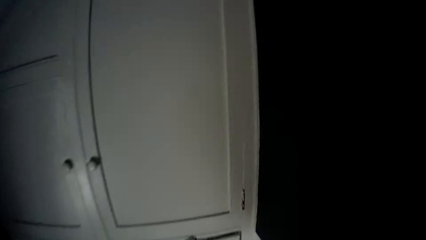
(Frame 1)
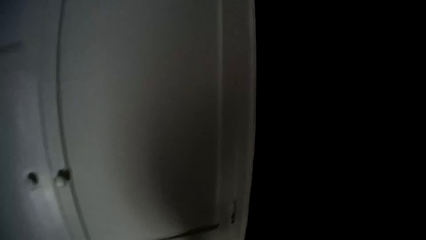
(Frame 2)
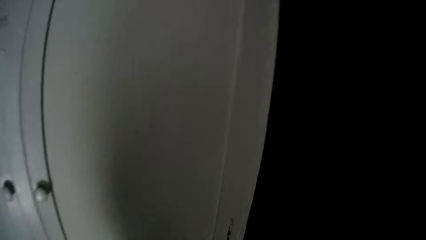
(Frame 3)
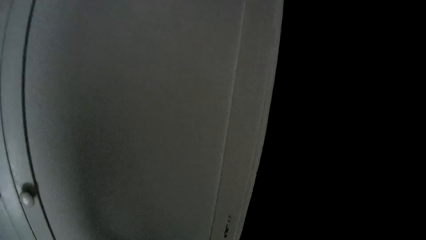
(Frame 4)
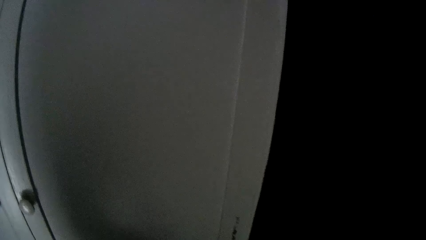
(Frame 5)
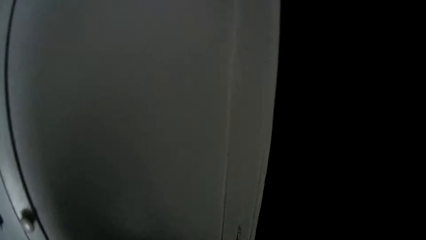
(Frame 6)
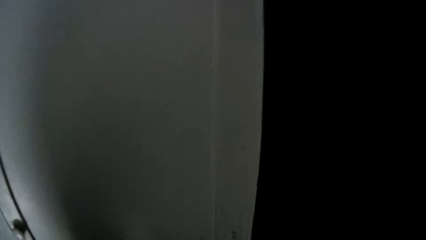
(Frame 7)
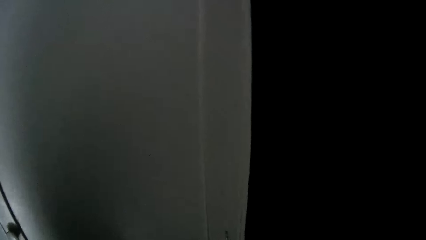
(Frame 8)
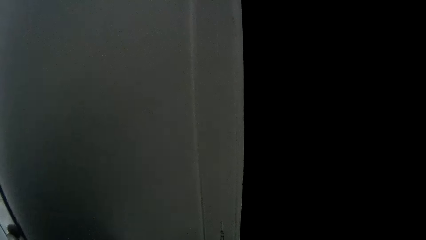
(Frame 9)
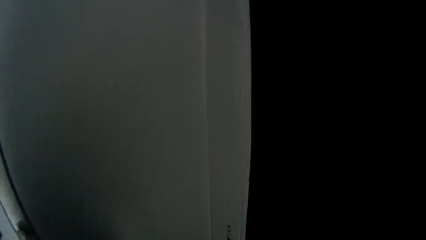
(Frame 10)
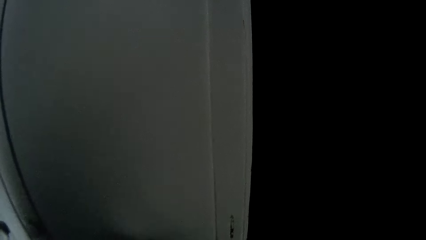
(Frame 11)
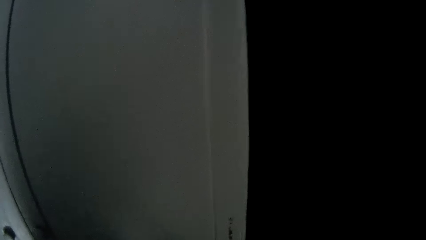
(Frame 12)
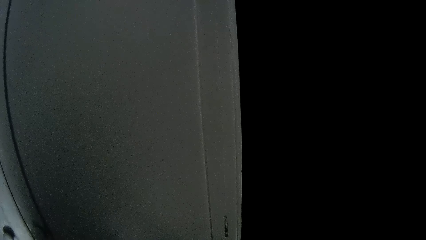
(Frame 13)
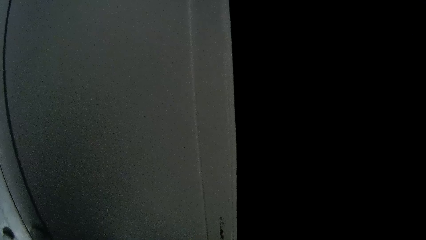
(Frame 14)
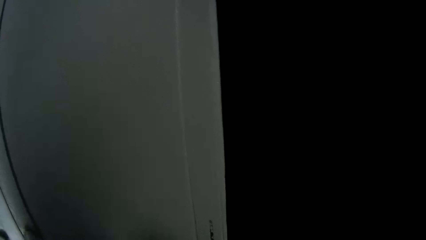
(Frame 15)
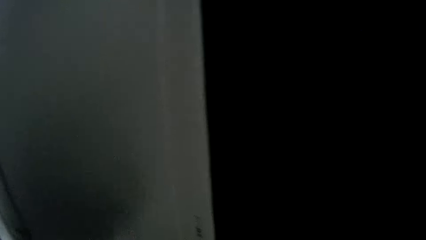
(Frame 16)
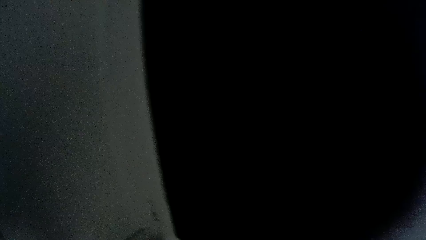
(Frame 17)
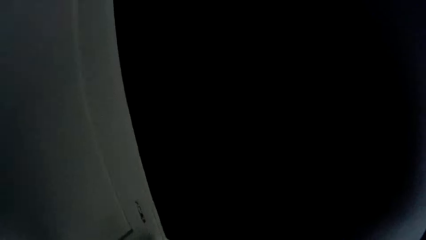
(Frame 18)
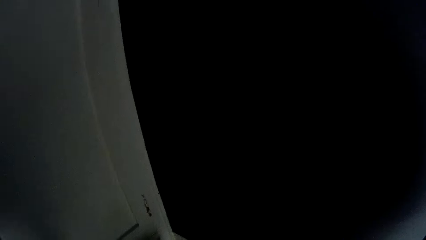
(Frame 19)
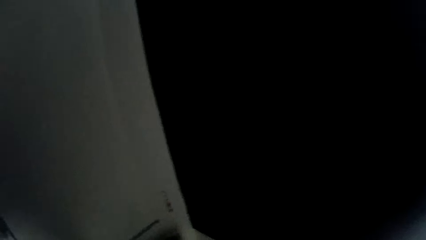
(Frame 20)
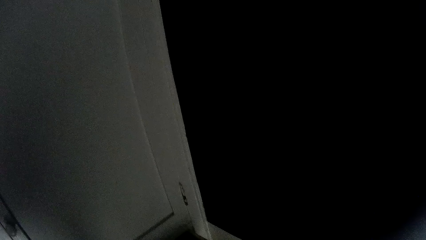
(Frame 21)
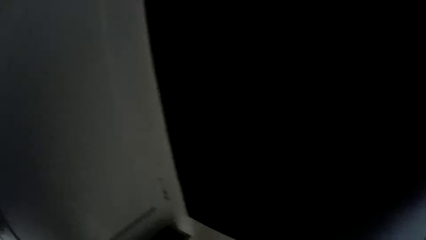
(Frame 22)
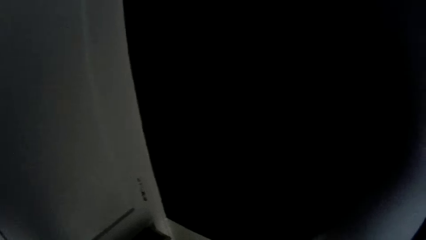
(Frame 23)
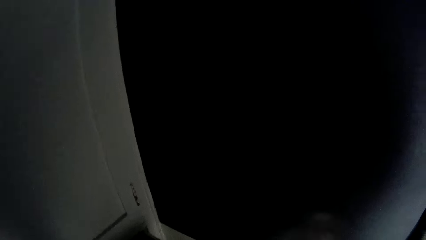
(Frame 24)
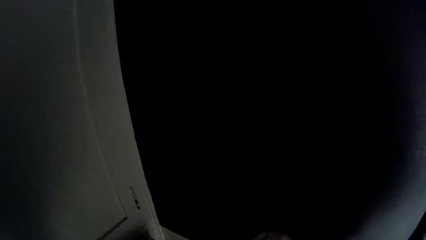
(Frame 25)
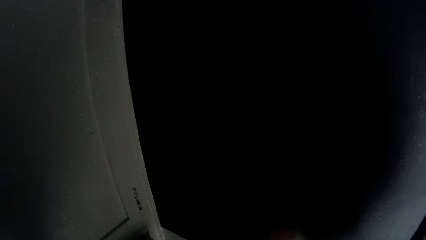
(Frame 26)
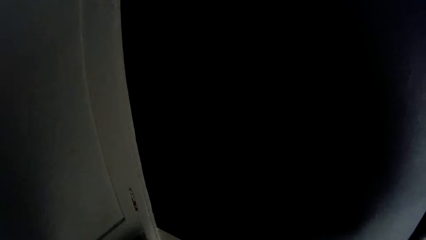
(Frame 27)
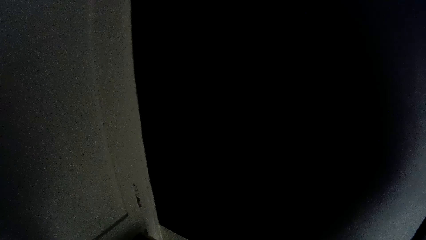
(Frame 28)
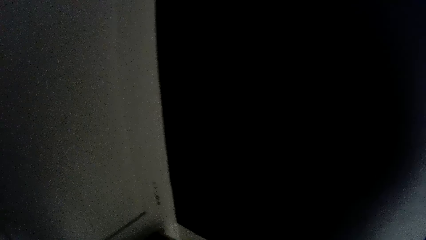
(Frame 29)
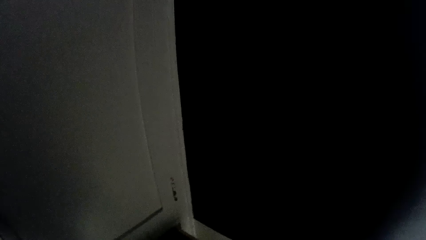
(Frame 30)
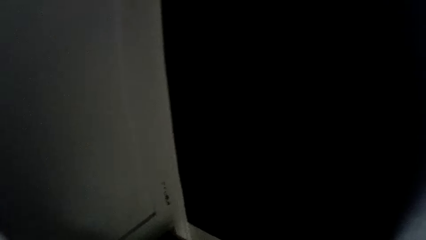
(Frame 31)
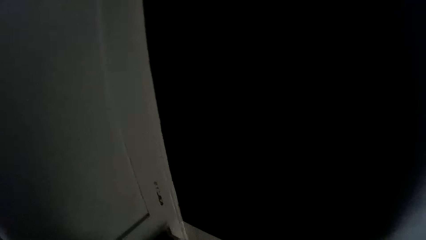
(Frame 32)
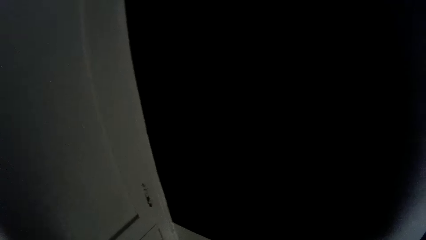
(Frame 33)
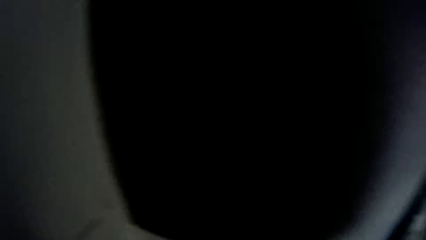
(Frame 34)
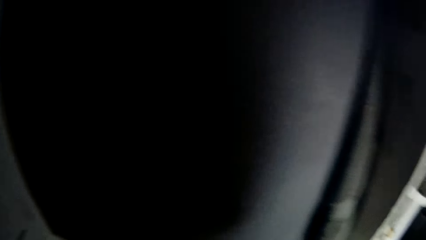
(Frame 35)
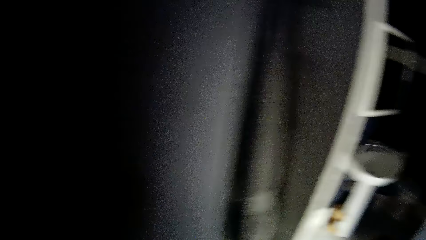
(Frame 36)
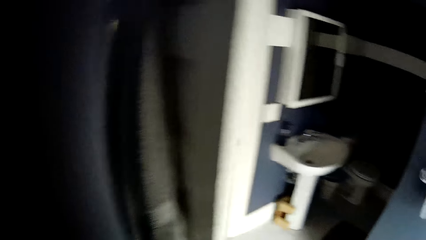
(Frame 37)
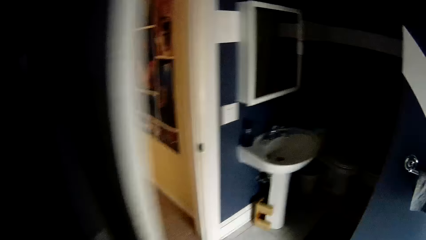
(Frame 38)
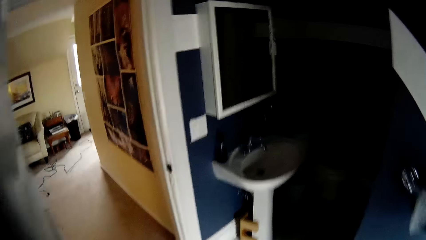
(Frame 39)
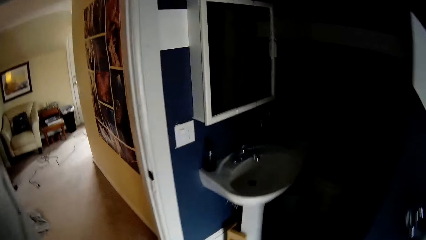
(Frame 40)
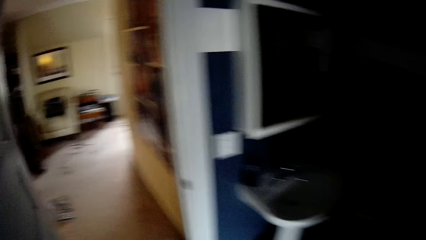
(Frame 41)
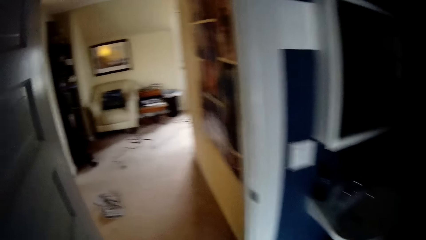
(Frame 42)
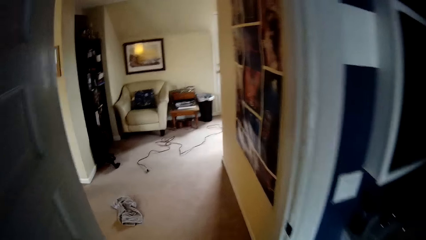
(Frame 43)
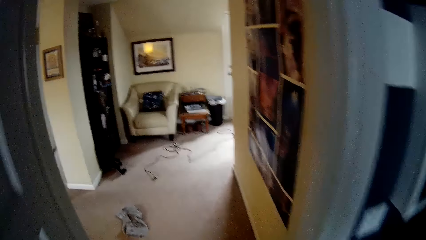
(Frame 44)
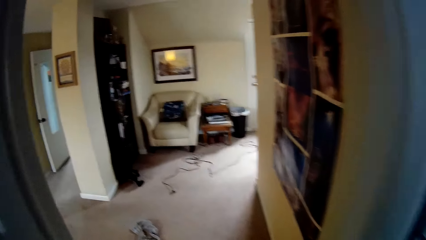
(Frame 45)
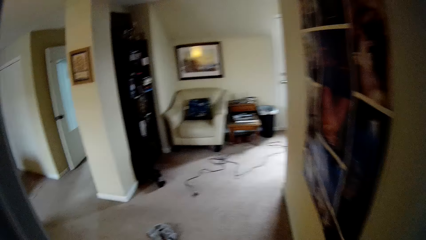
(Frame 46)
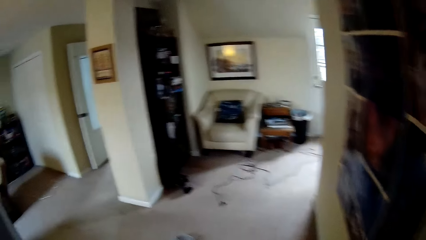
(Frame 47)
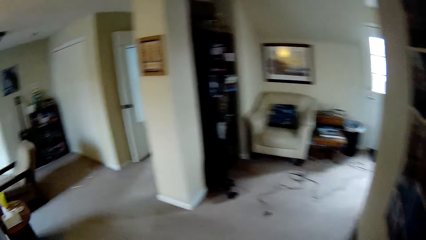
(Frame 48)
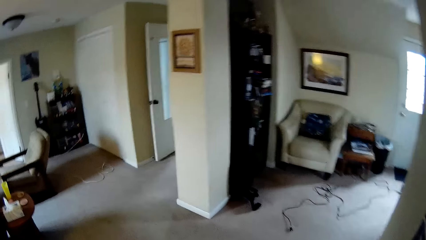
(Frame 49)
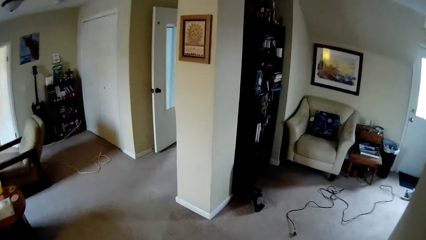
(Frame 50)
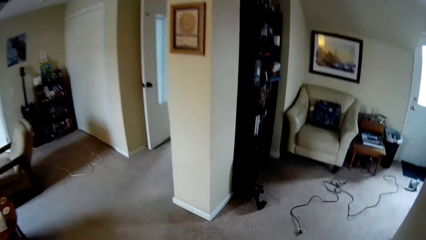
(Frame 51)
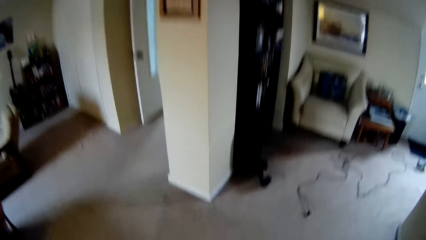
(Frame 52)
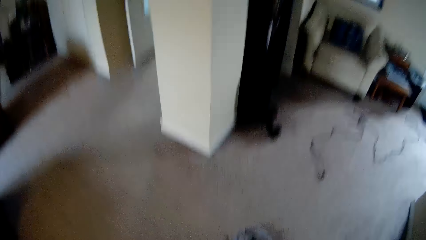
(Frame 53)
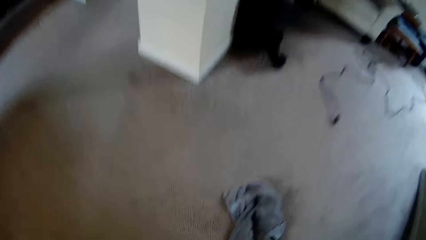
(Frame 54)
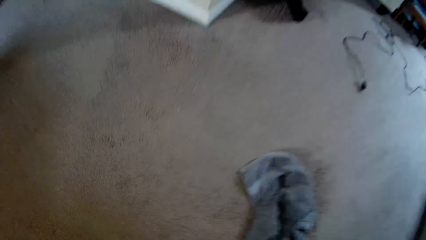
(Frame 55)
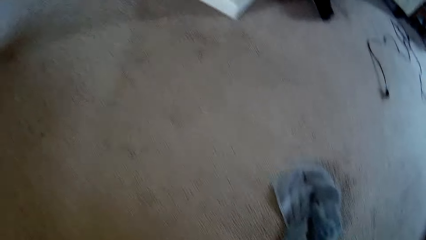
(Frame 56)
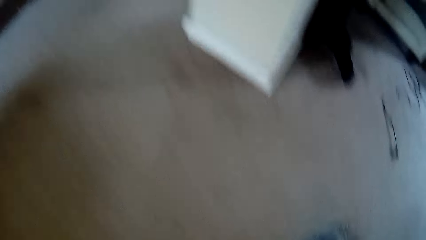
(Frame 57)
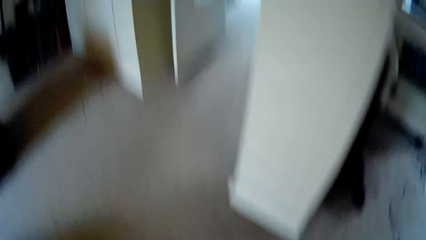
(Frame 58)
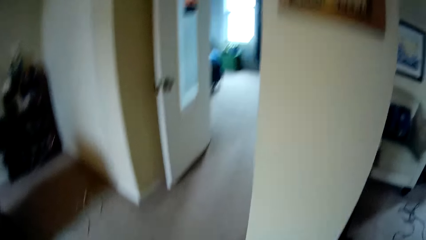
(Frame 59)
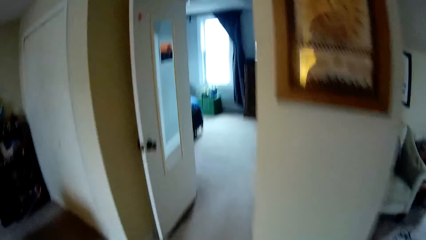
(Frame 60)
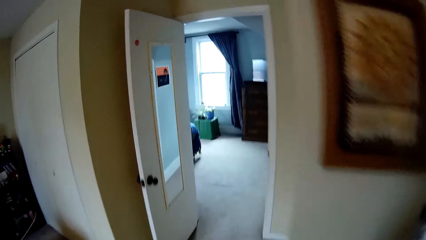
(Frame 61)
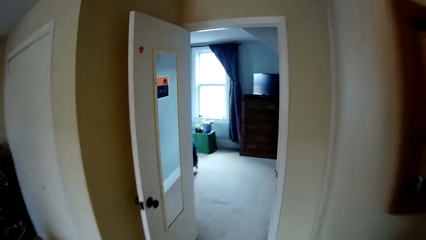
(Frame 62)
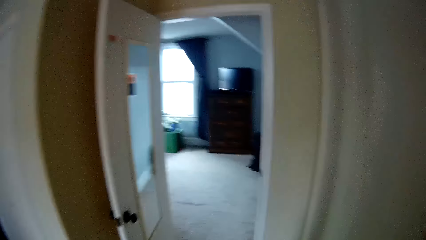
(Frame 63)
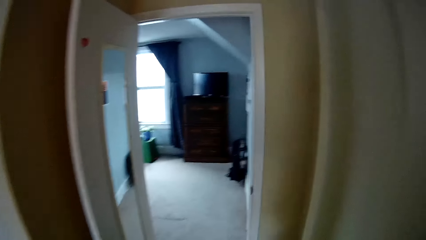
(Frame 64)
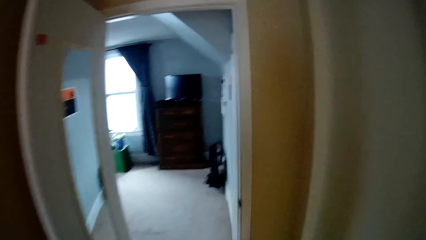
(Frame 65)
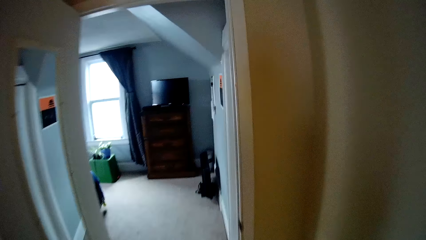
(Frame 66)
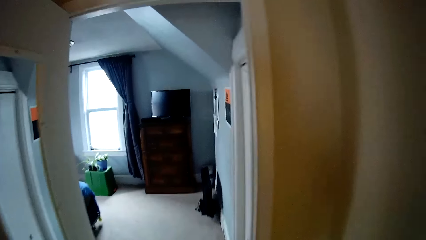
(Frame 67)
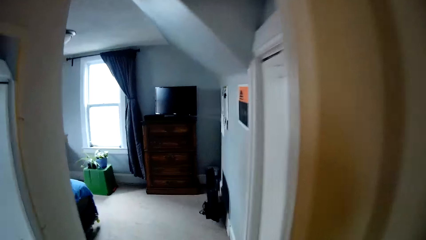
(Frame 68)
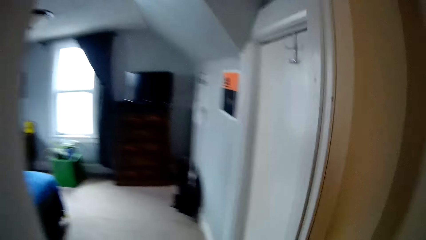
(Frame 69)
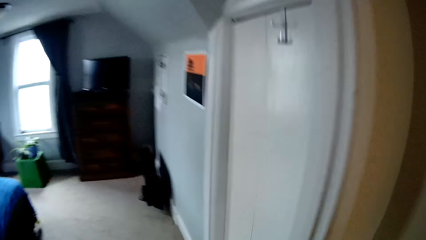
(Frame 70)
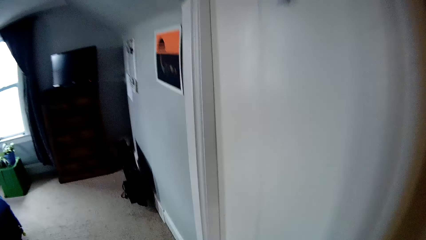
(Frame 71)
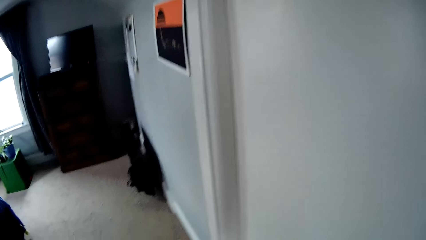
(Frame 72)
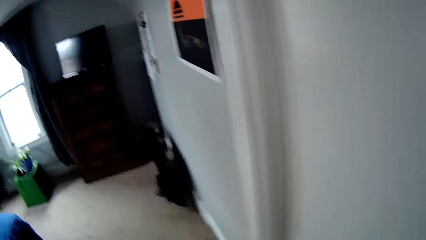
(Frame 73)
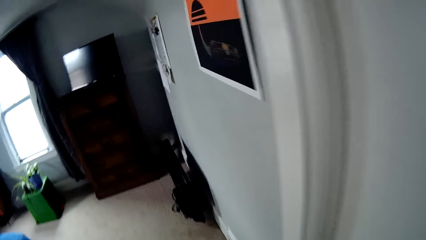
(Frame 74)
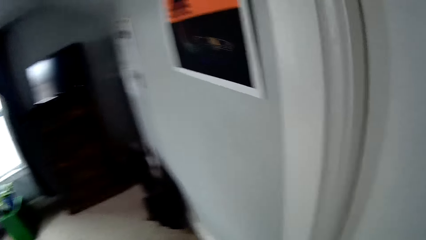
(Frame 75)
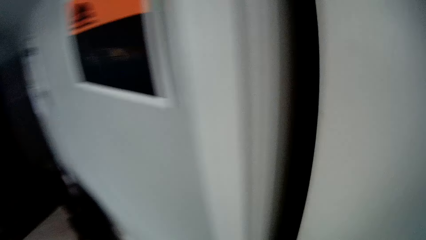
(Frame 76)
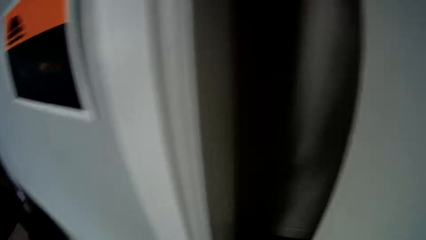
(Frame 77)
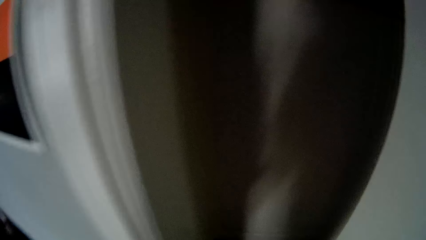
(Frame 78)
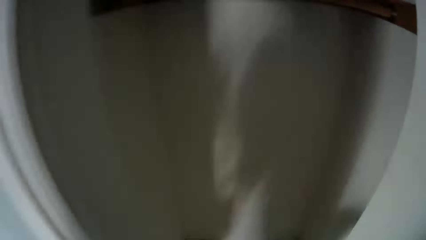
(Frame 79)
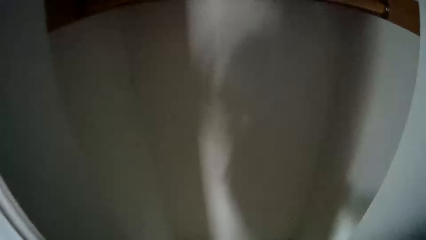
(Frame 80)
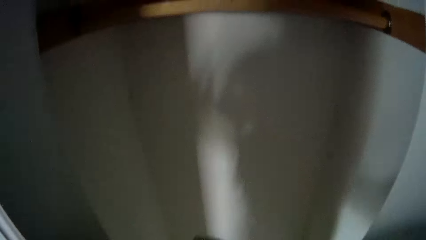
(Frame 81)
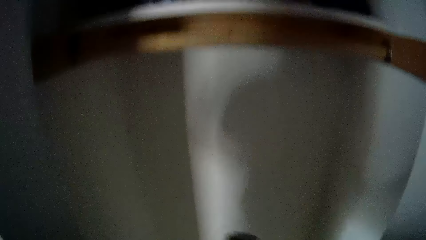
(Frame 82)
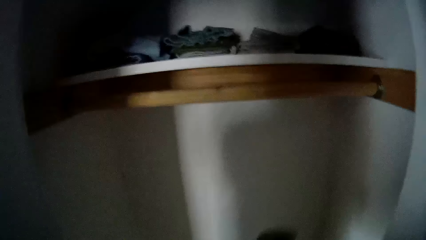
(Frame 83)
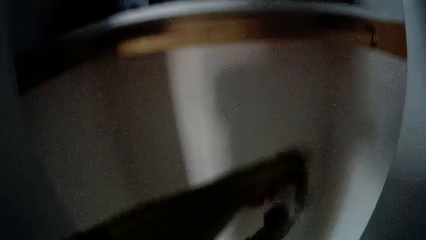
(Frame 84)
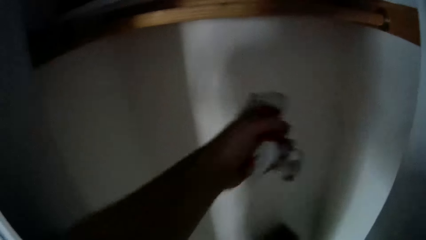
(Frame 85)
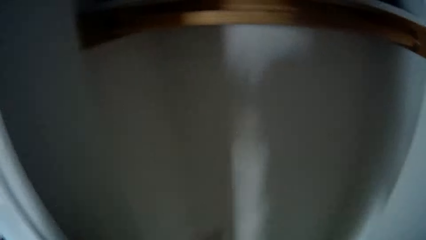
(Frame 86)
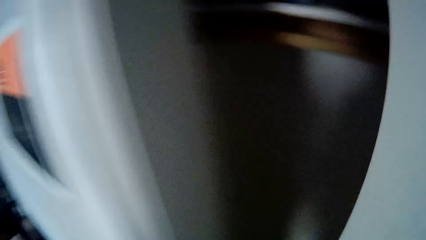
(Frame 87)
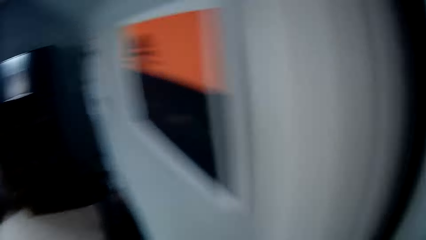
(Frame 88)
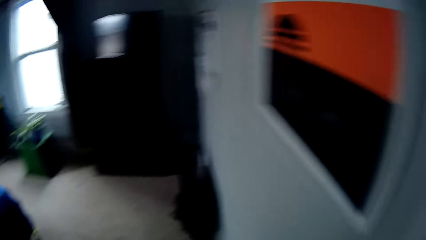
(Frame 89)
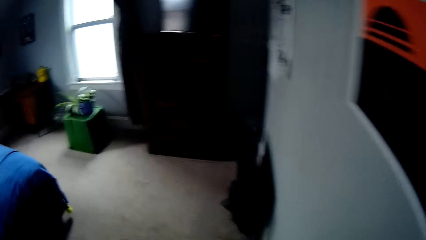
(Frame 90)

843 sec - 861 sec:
The camera wearer picks up something. They walk around the house. They wipe hands with a towel. They bend down and pick up the cloth on the floor. They stand up. They walk around the house. They open a wardrobe. They throw the towel in the wardrobe. They close the wardrobe.
